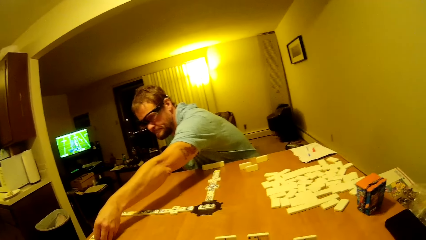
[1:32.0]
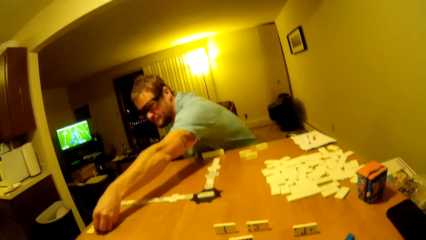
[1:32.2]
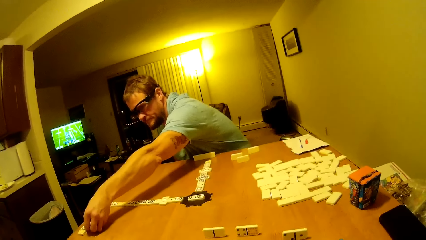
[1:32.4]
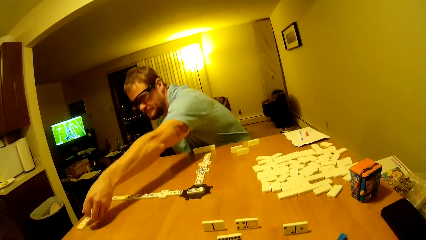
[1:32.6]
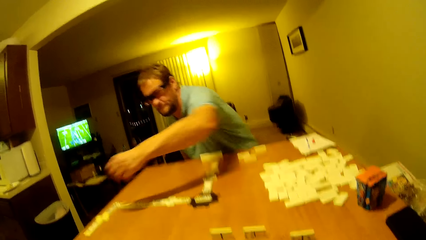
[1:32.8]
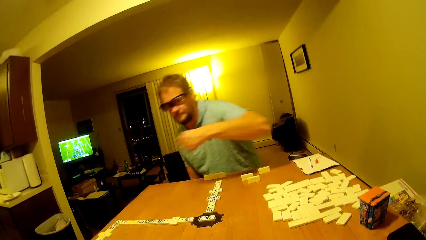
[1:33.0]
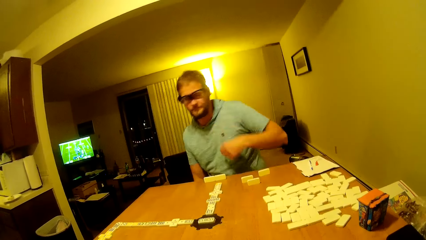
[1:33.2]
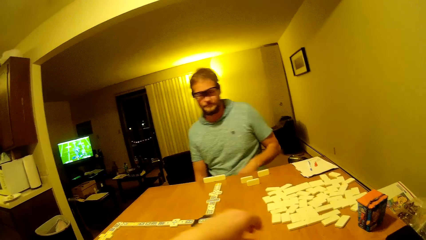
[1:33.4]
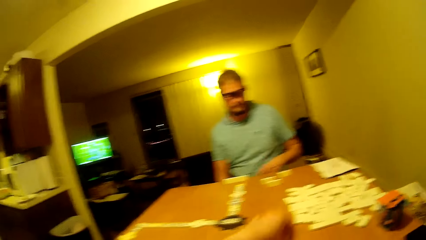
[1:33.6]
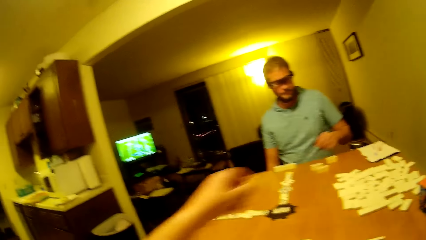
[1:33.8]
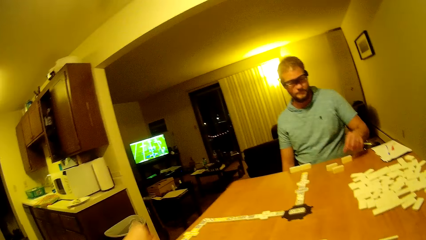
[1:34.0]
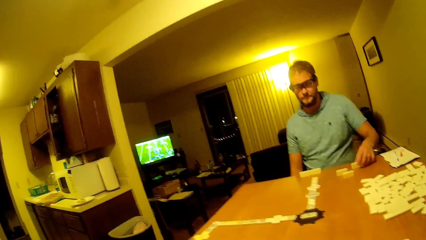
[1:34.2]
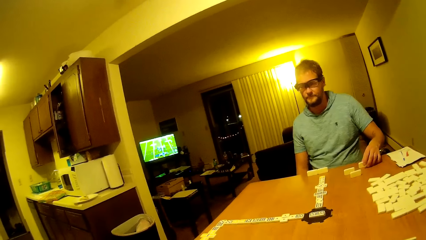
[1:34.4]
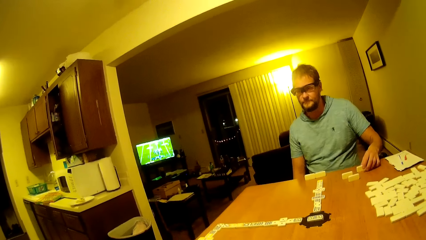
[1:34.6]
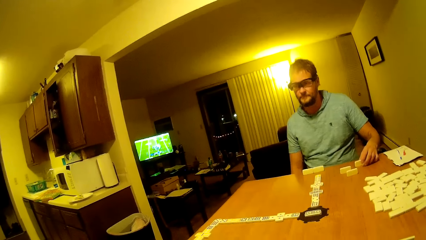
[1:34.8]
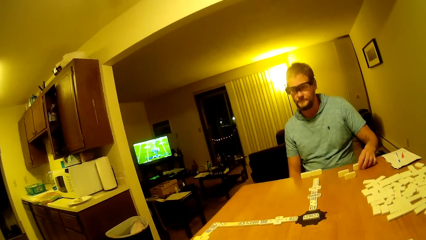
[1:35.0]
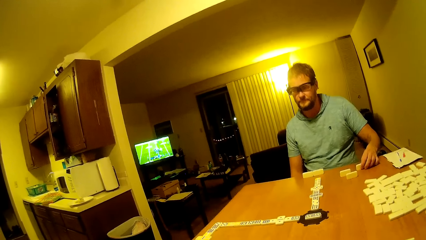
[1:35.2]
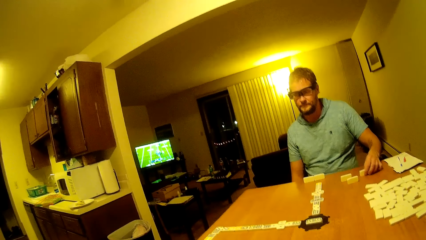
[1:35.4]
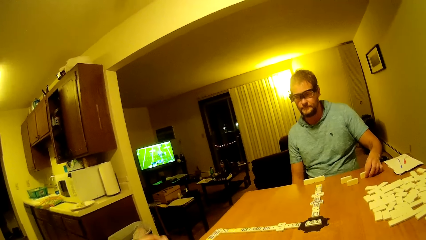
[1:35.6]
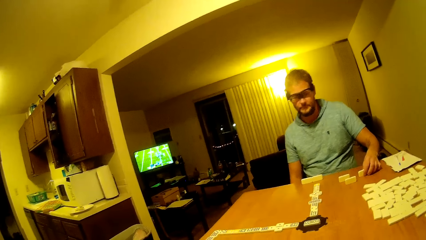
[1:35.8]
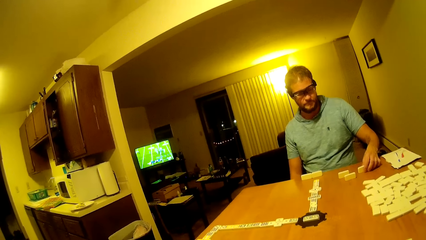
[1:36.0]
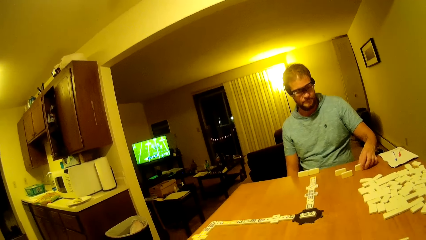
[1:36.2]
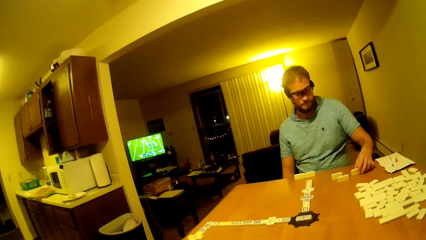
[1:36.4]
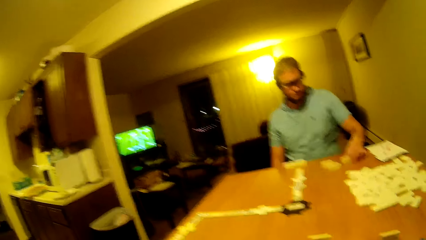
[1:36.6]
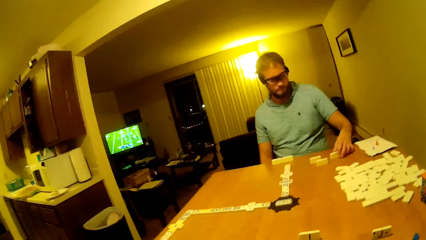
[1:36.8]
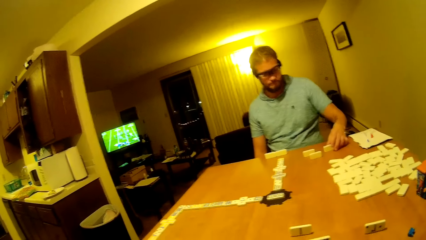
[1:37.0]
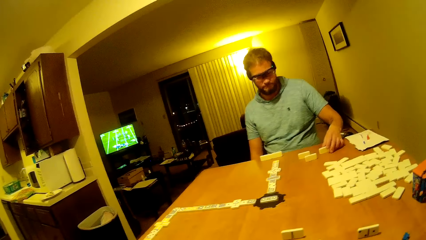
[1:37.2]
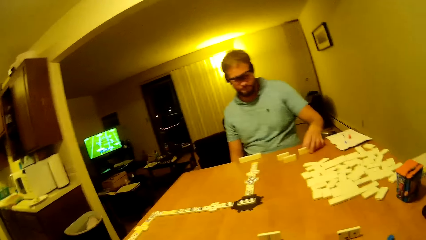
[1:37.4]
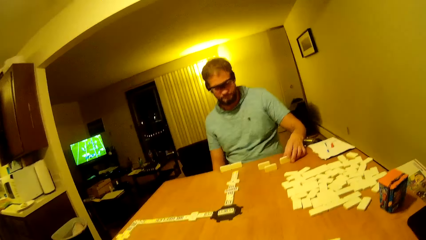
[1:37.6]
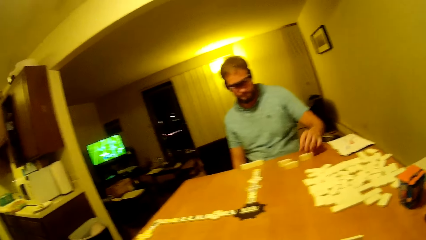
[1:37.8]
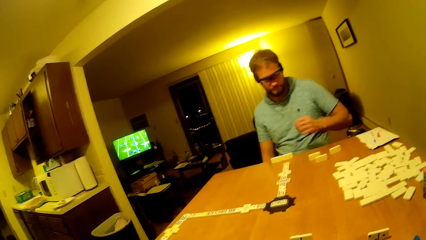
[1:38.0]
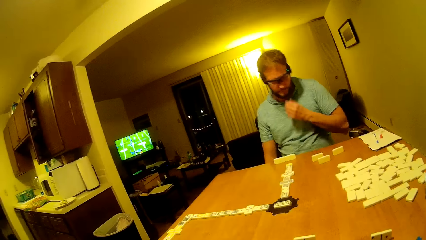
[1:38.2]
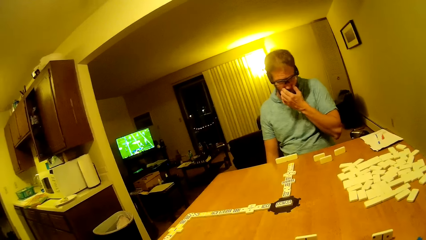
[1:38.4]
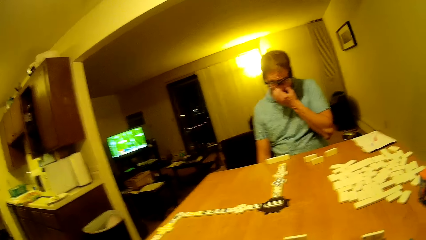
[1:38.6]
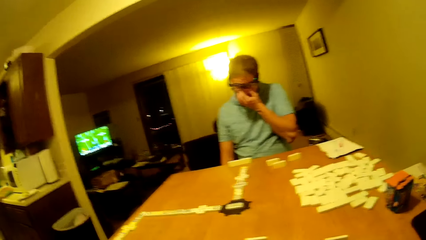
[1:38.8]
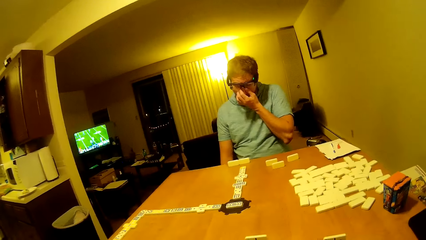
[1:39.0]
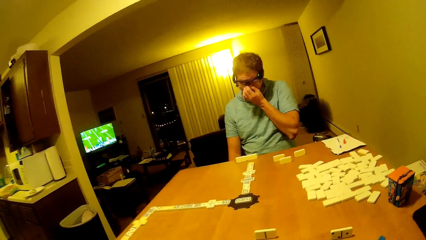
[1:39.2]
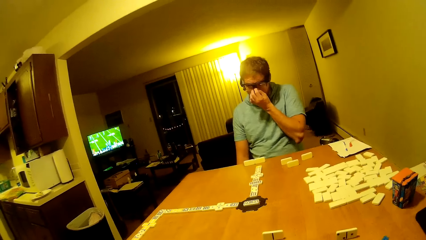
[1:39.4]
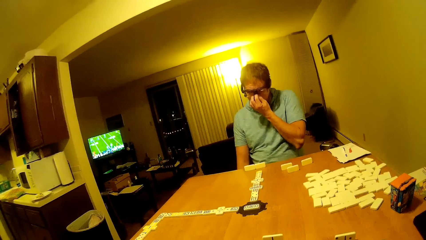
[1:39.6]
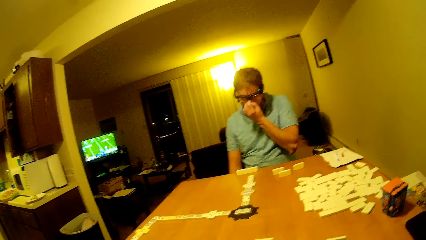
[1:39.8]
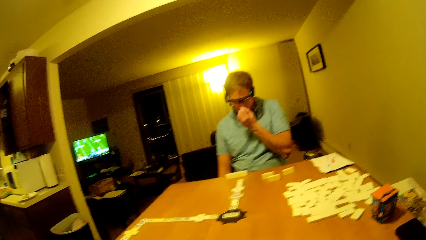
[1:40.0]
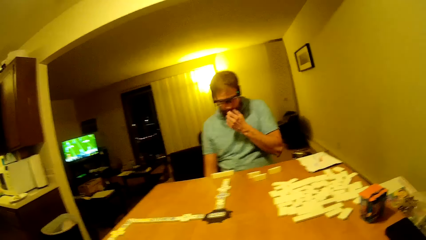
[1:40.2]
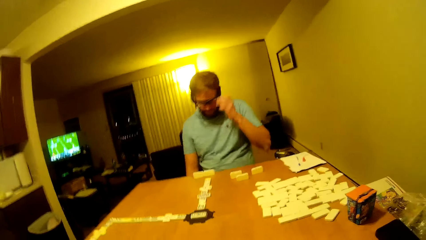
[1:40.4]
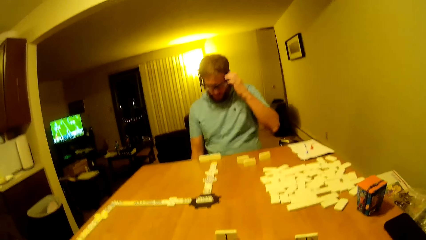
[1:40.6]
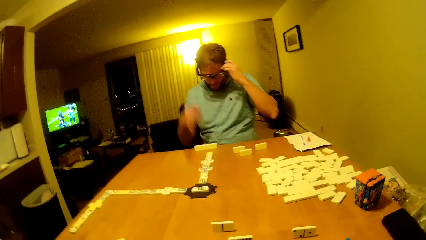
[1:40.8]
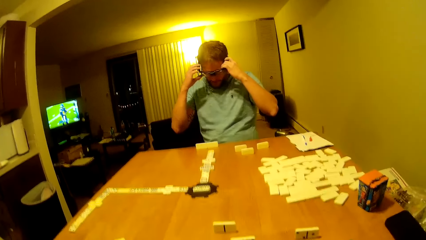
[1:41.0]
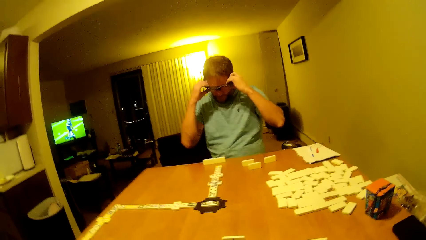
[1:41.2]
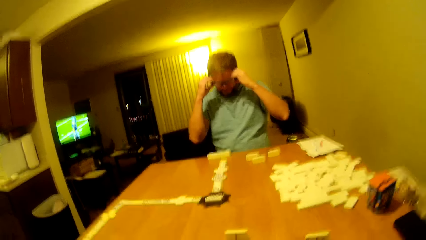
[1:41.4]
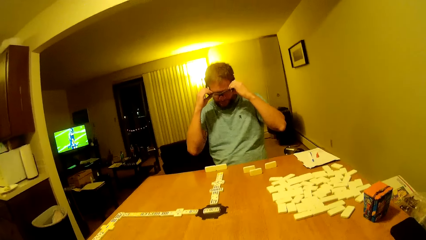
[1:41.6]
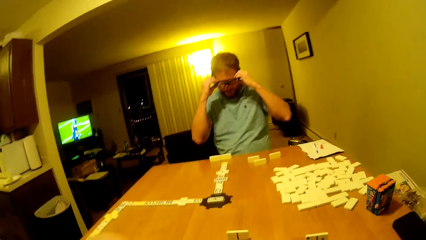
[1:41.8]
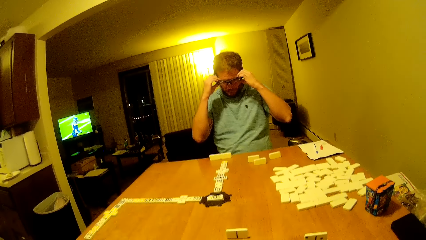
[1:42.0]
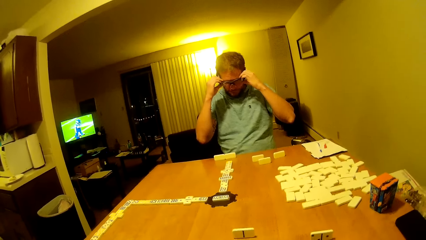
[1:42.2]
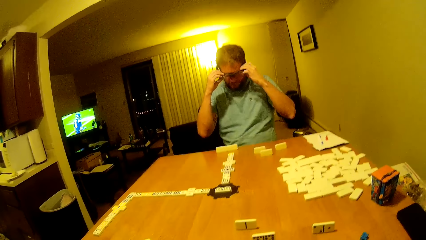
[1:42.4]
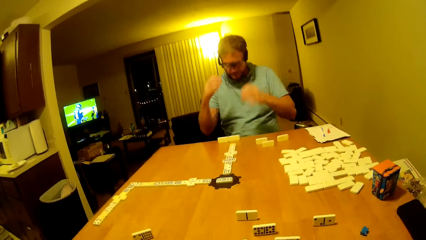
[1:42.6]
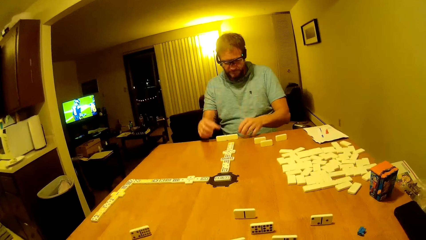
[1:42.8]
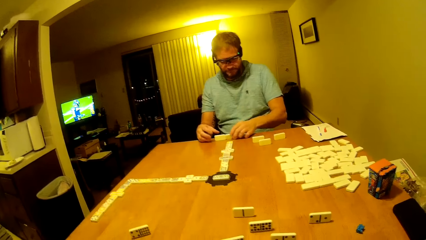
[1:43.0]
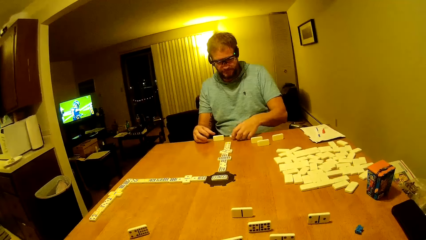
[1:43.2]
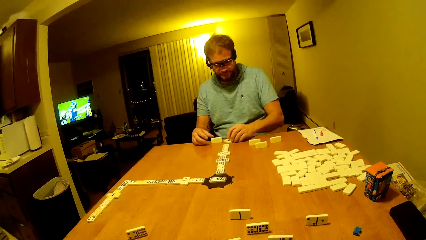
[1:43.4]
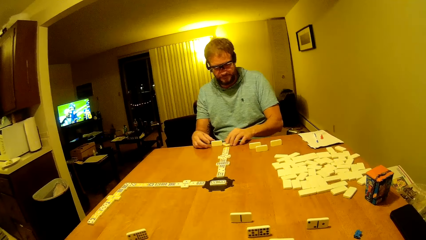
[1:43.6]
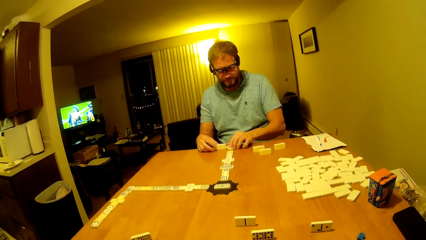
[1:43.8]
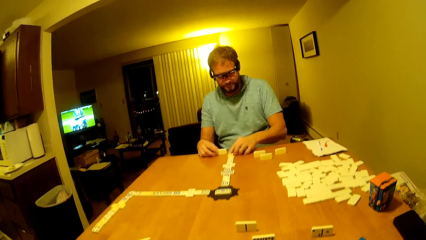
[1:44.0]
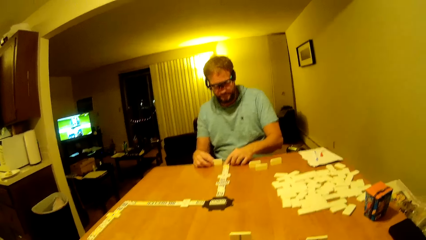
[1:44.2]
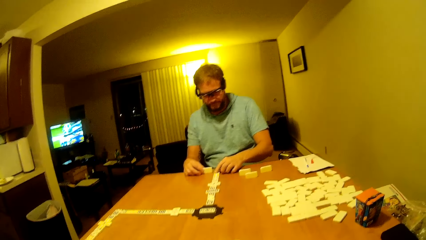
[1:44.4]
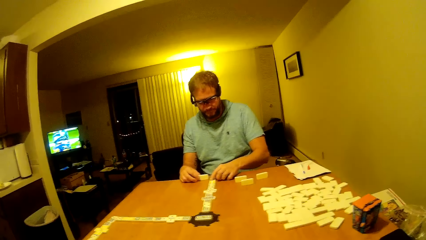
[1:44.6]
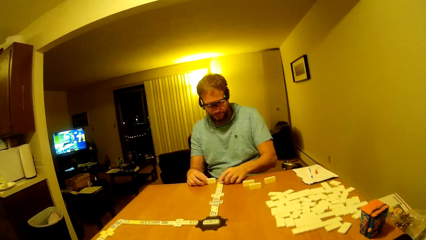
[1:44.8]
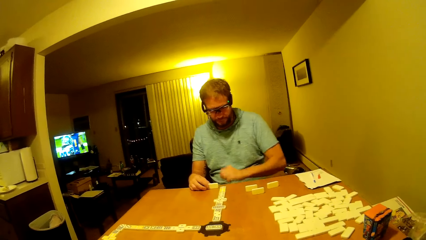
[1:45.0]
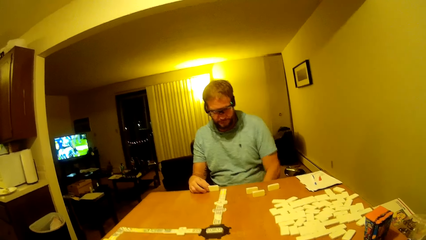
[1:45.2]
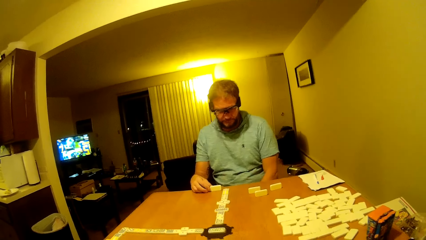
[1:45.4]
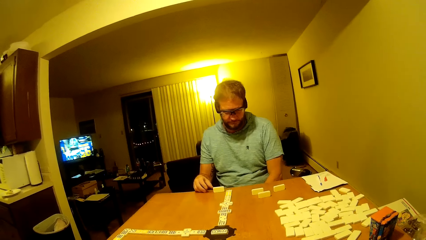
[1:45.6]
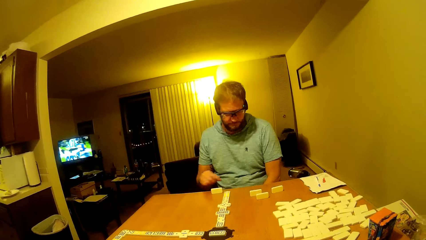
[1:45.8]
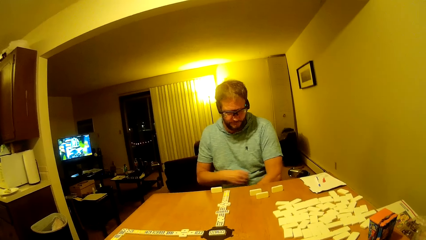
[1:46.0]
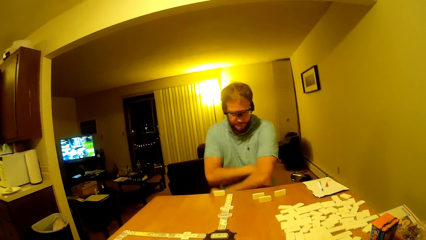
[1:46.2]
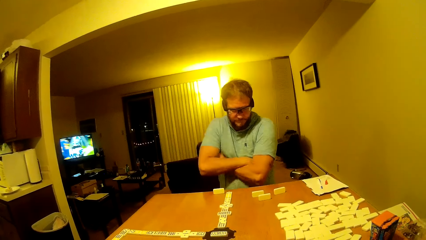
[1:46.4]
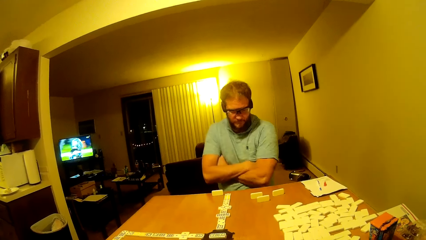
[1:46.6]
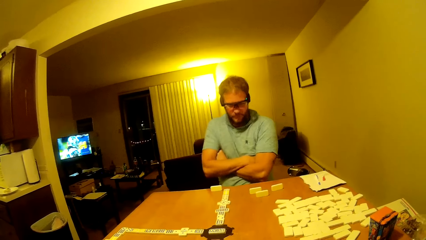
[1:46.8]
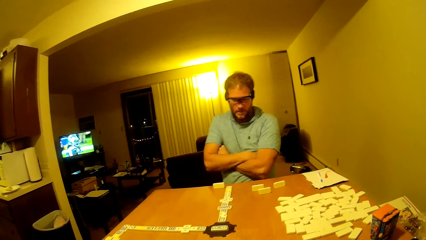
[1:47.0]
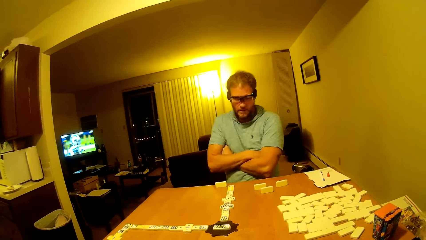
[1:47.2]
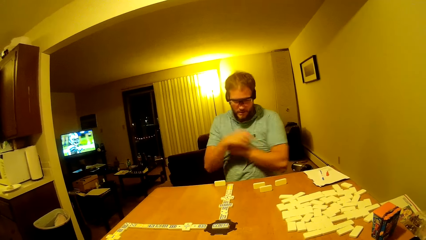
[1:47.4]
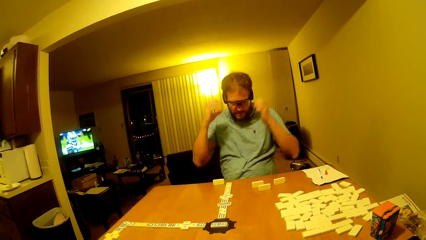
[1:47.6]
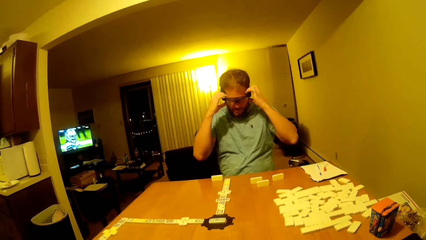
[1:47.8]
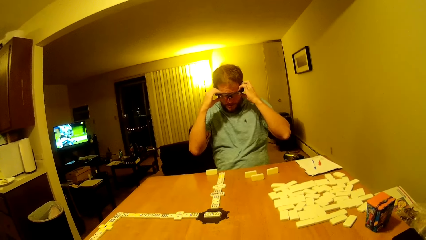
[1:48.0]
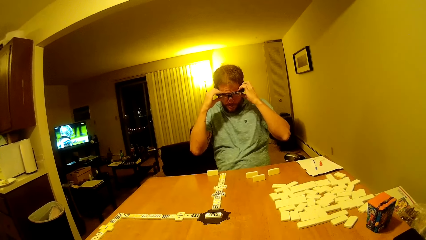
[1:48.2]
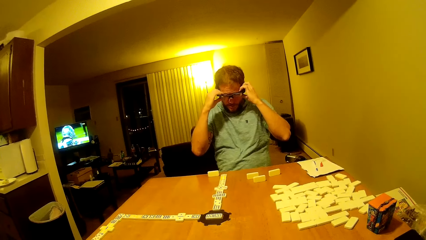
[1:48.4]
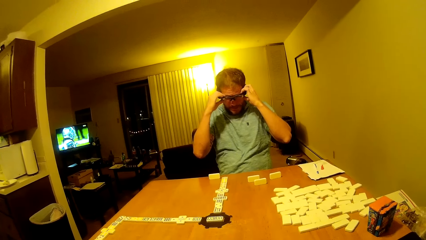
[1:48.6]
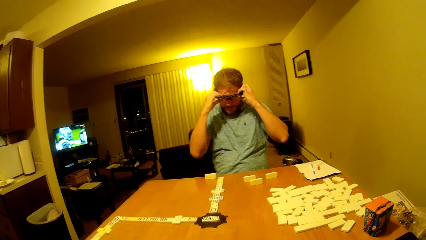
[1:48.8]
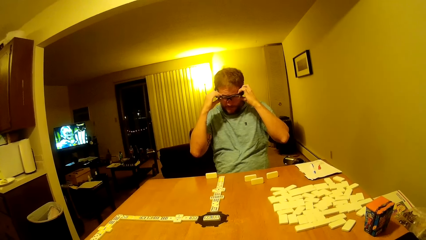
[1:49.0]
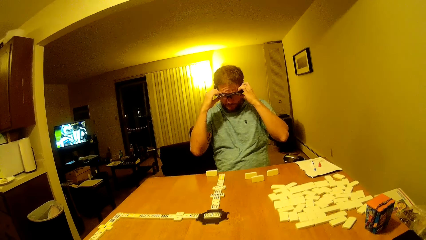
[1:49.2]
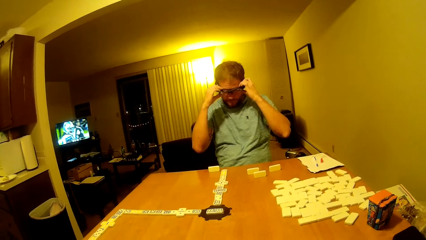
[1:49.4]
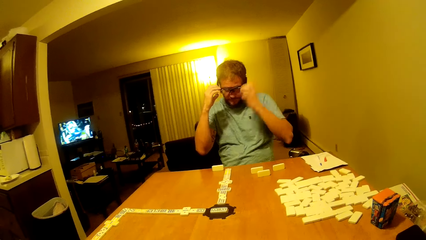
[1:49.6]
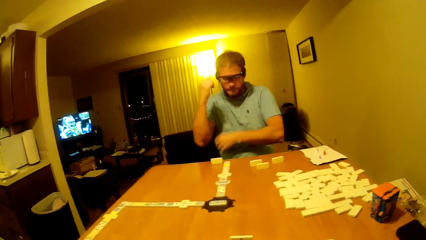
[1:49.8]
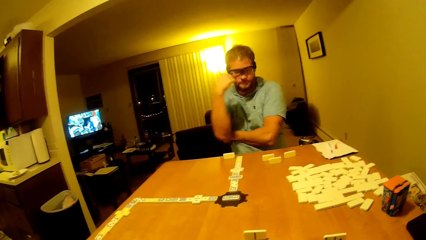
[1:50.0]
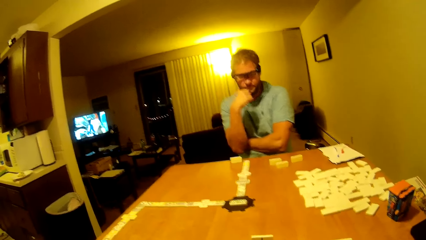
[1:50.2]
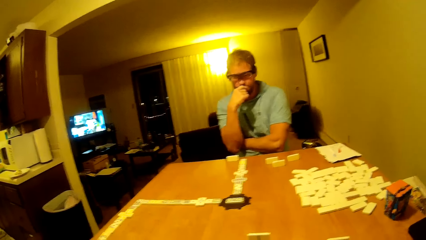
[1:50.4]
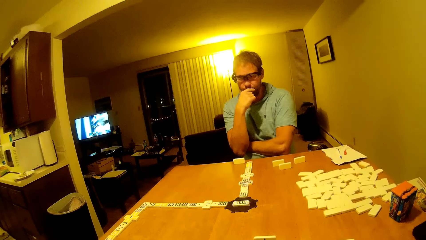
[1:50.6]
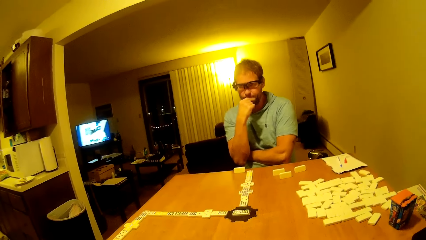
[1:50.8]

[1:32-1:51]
The camera wearer moves the tile on the table. A man moves the tile on the table. He touches his nose. He holds the spectacles. He moves the tile on the table. He folds his hand on the chest. The camera wearer and the man stare at the tiles on the table. The man holds the spectacles.
